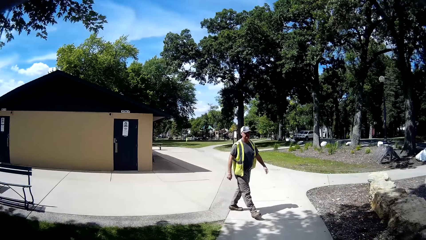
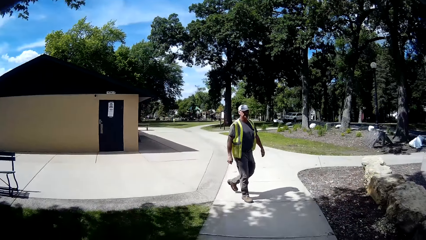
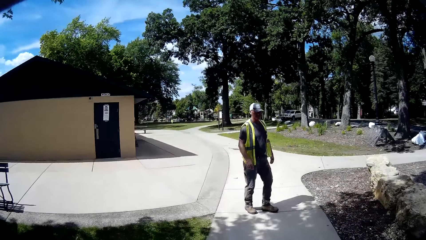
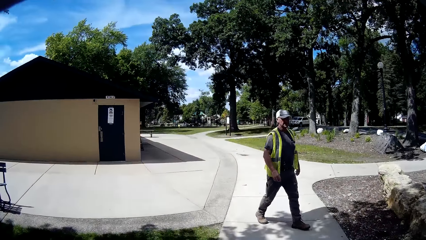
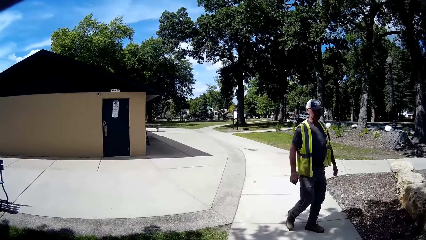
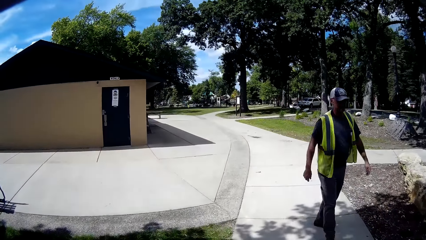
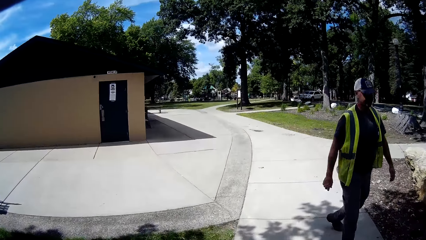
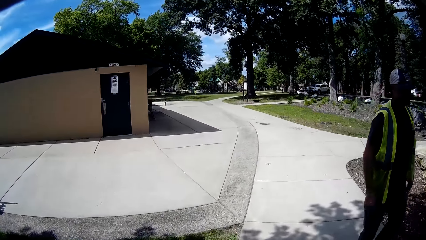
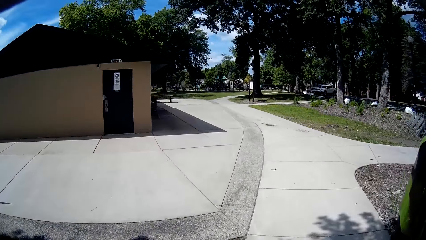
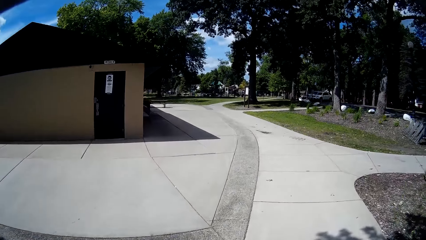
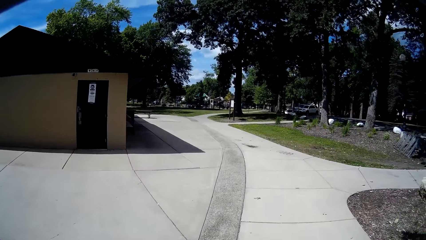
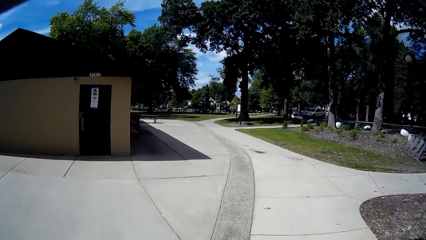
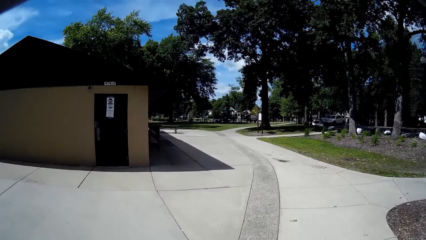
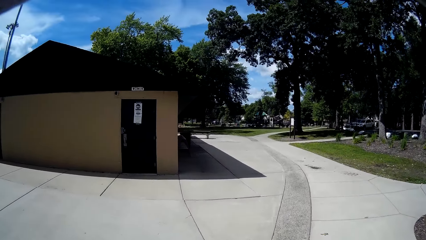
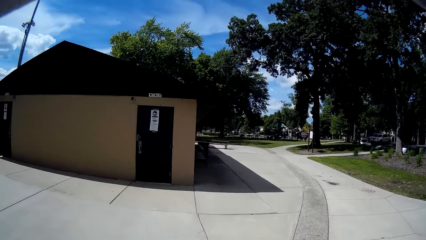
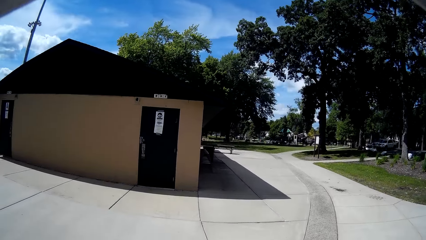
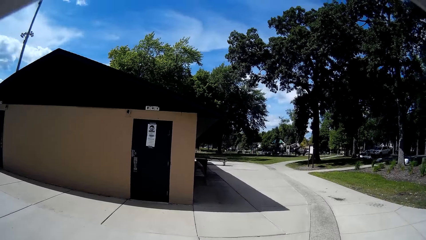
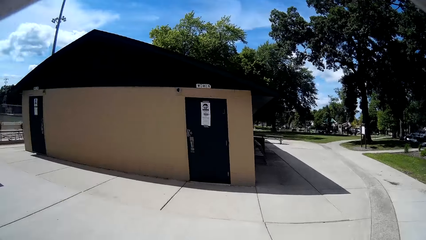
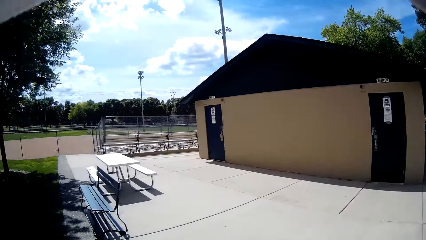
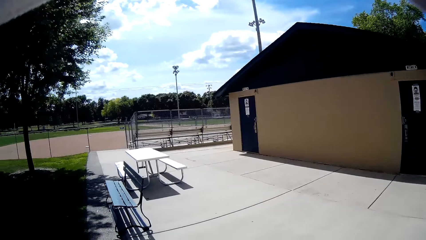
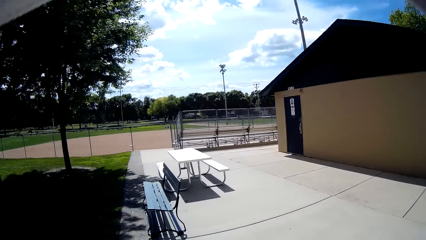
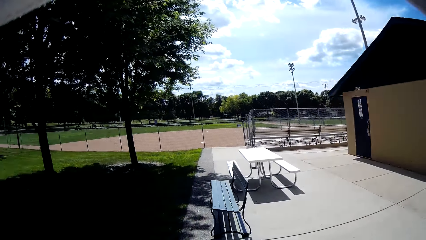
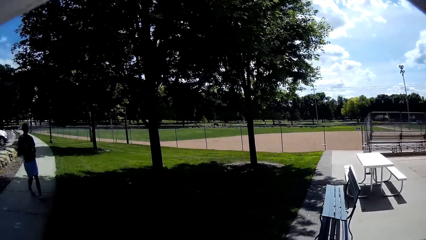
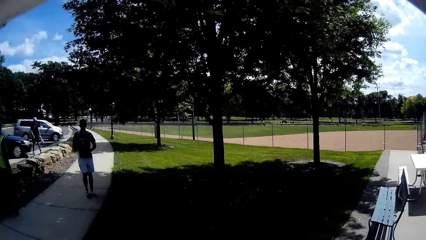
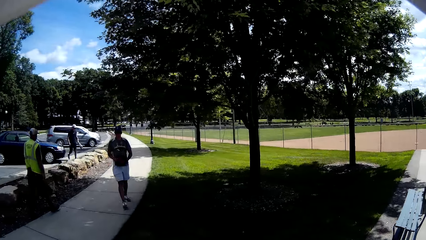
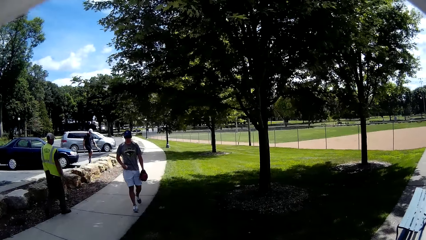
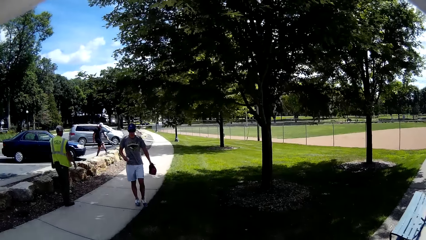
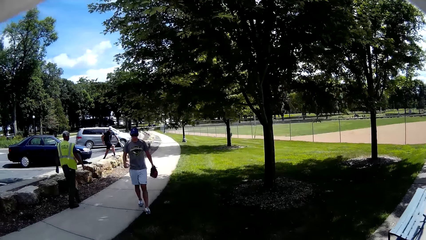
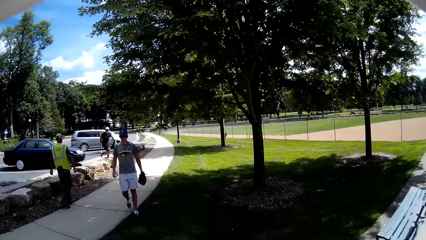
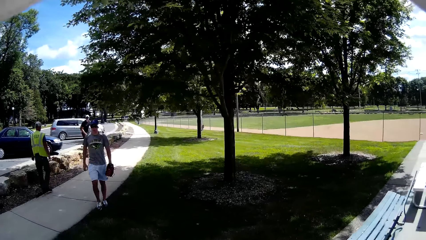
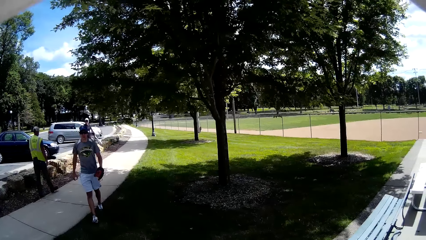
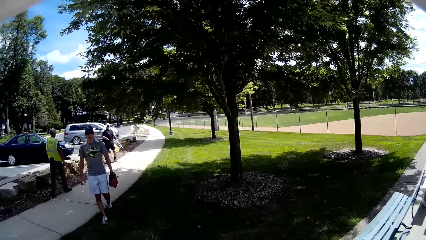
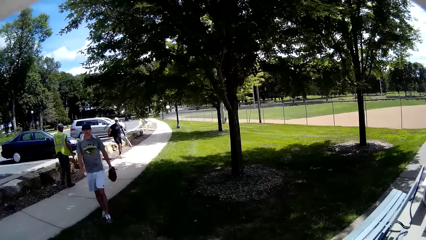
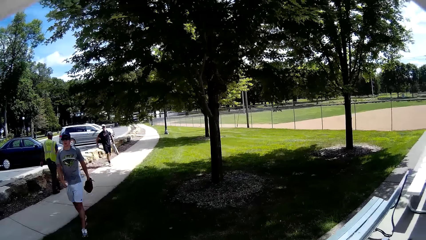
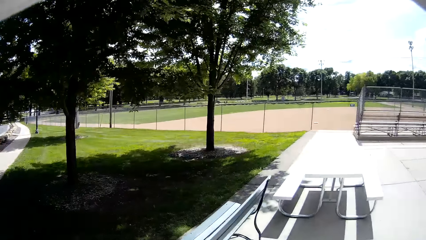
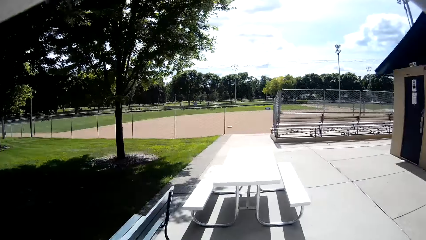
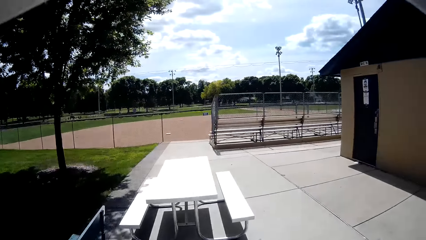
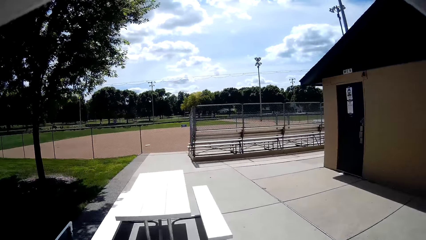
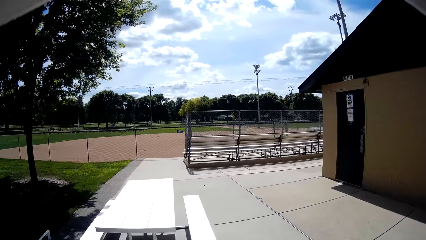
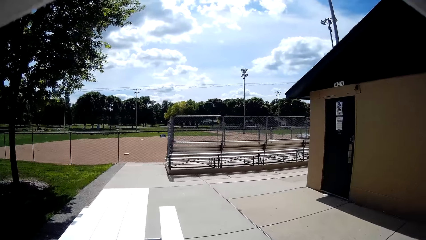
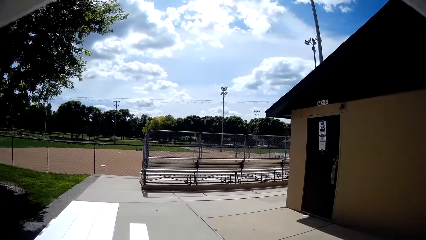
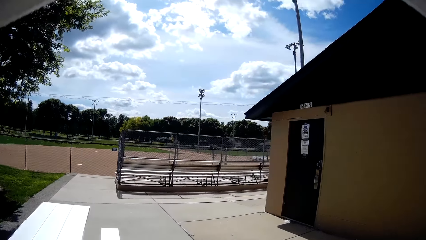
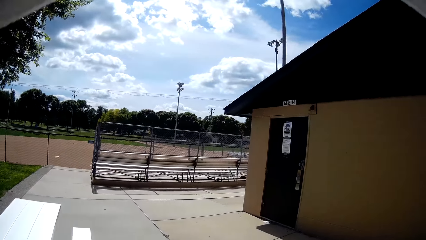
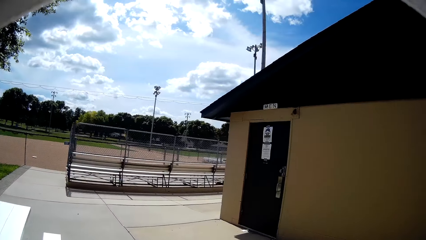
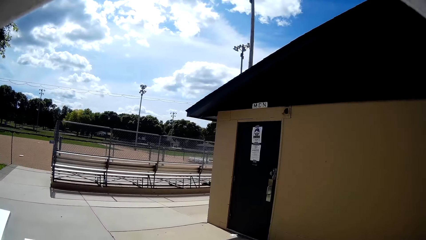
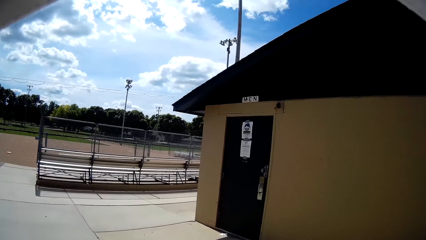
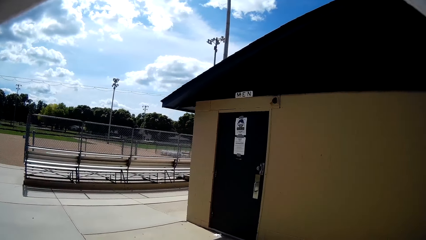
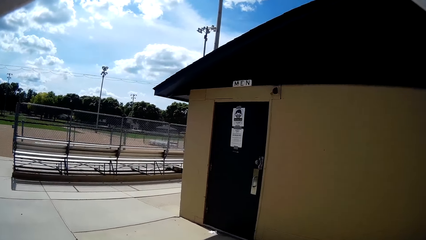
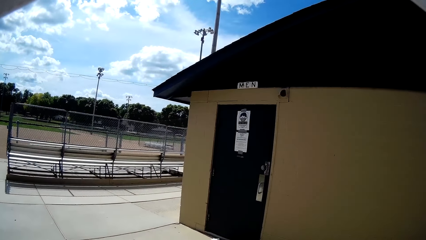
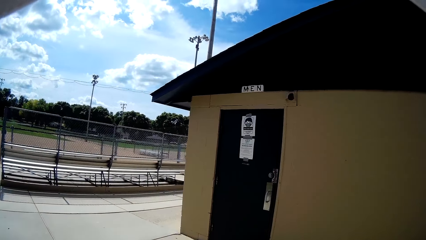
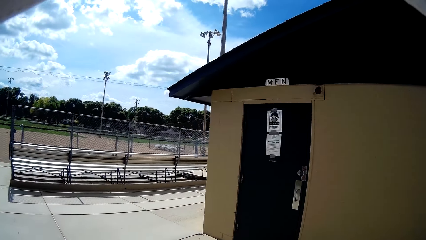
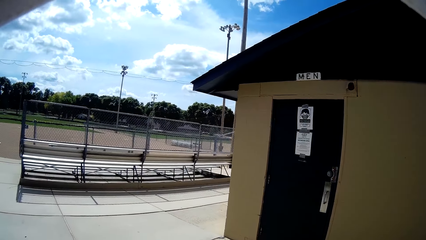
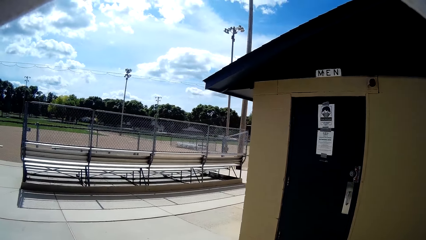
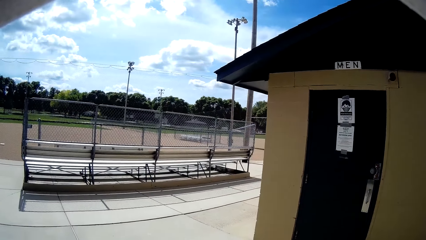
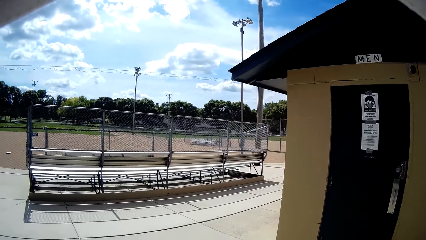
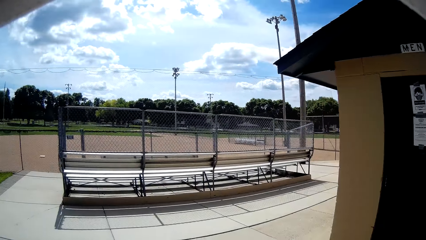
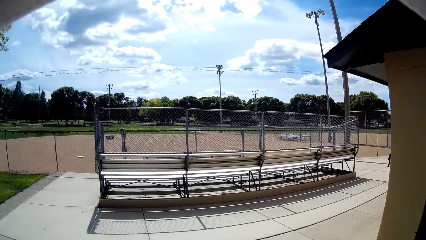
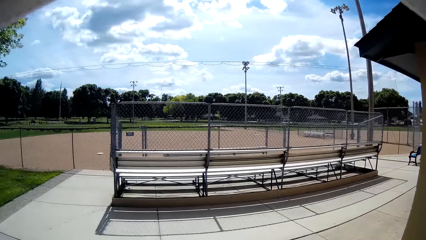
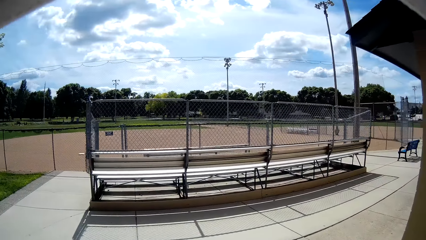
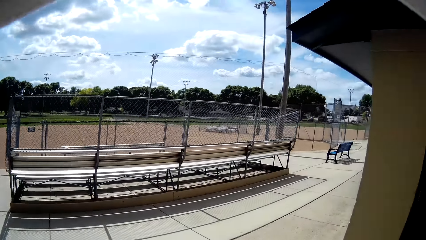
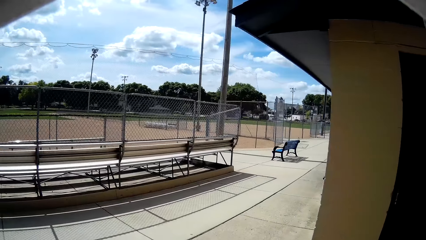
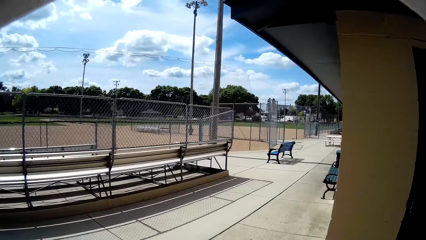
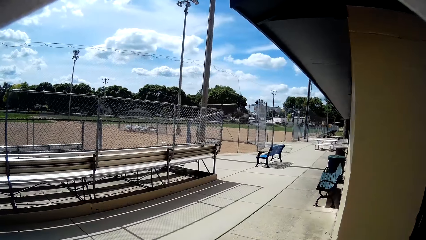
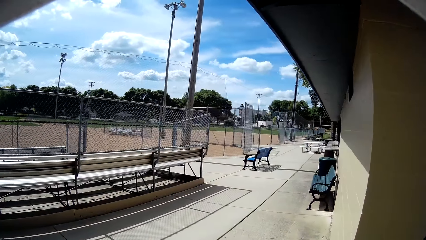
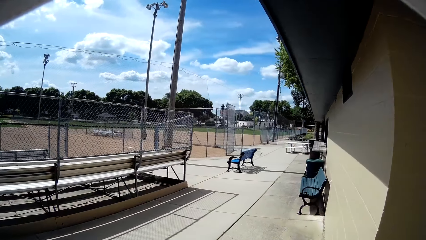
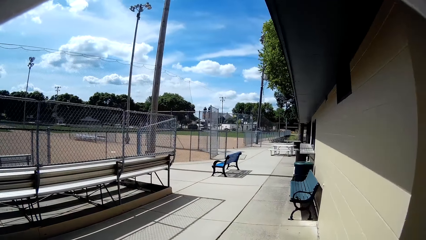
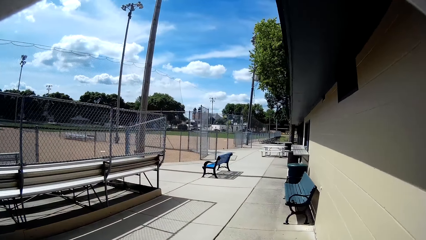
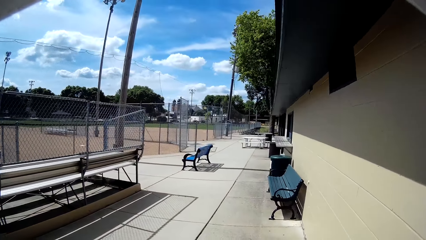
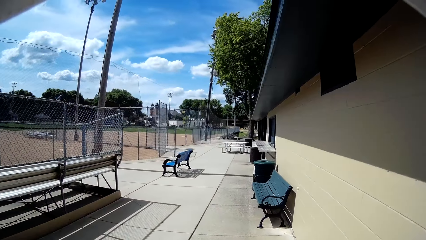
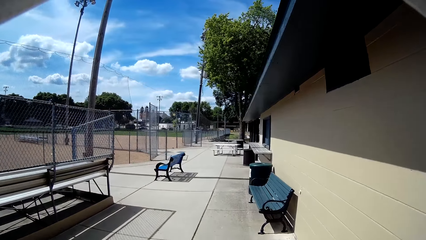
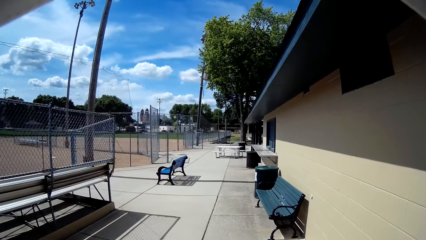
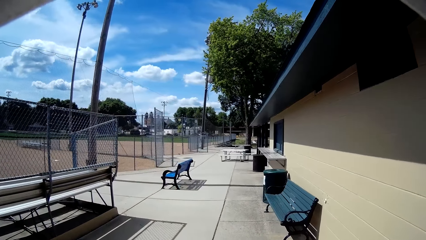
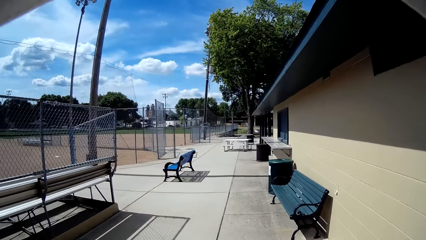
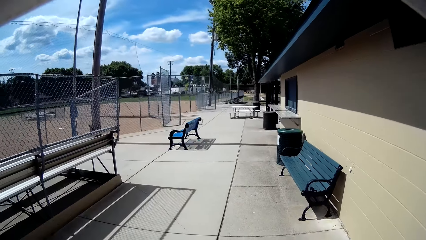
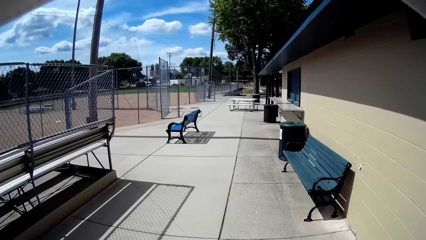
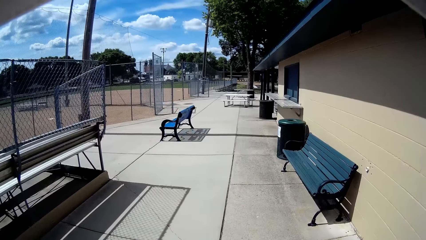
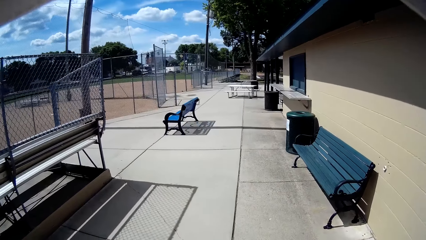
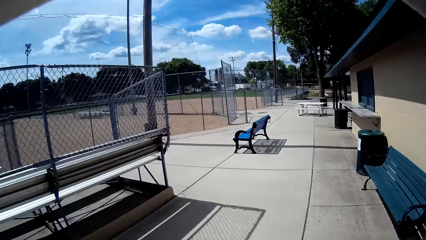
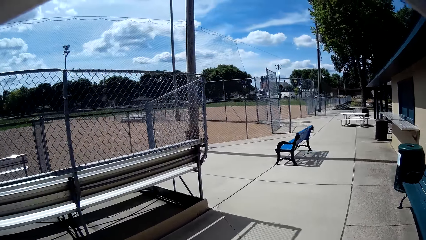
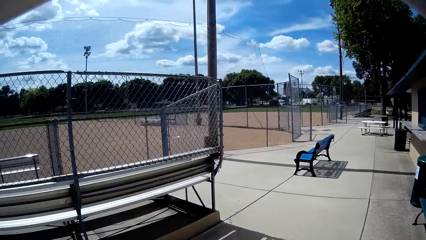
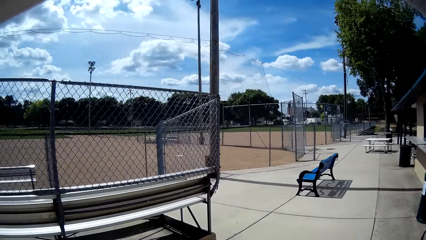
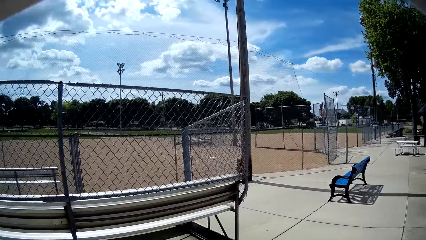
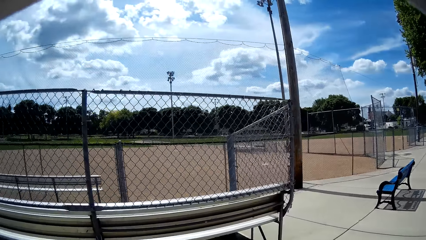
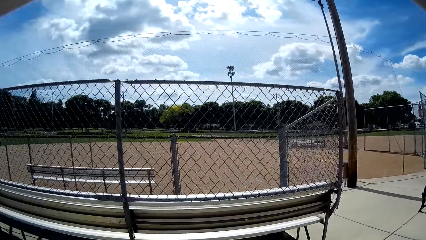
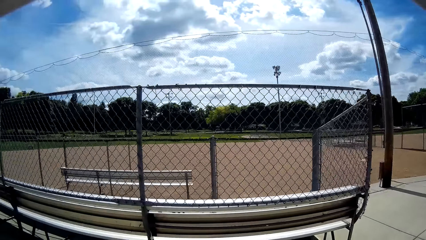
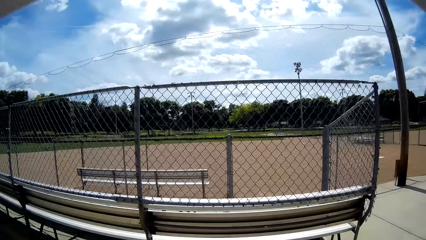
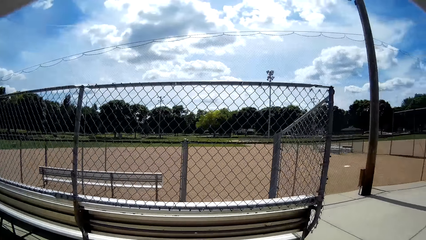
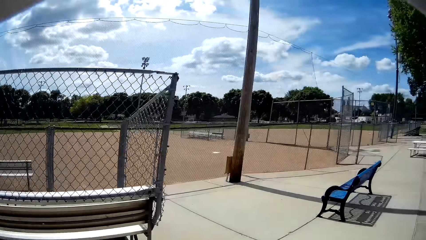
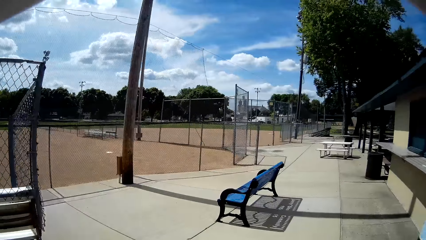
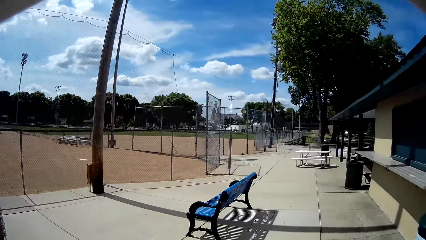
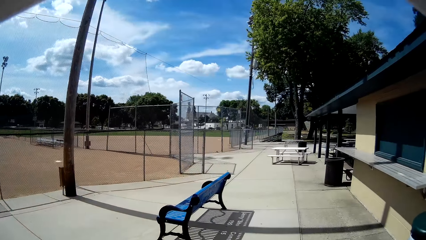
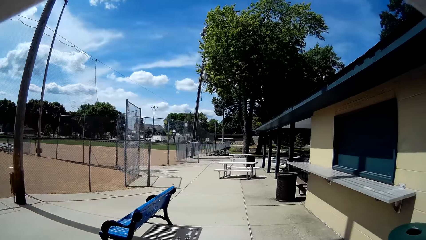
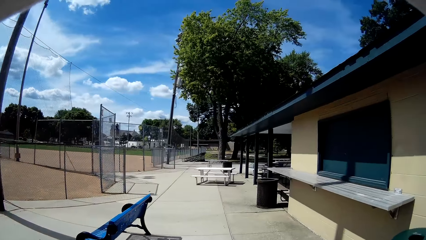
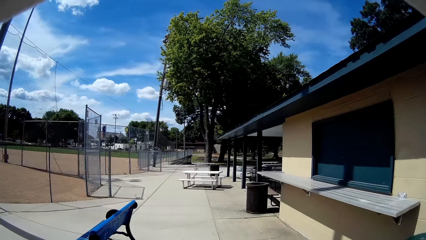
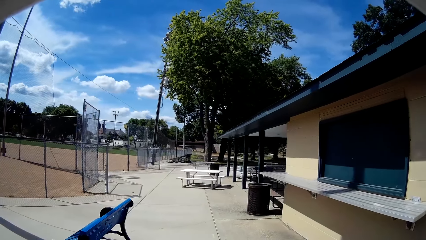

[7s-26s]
The camera wearer walks past a man on the walkway. They look at two other men again. The two men walk towards the baseball field. One of the men walks in the field. The other man walks in the field. The camera wearer looks around and walks towards the baseball field.
